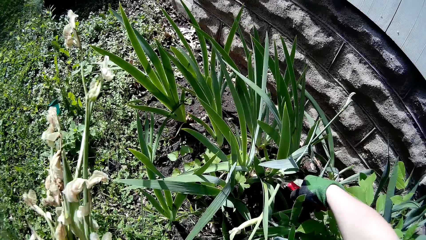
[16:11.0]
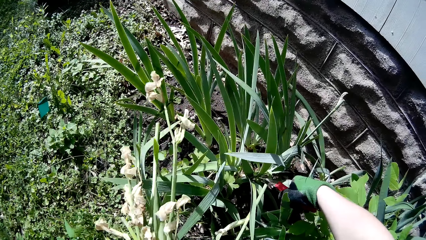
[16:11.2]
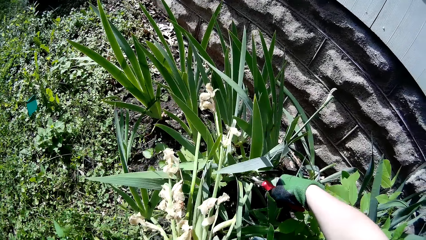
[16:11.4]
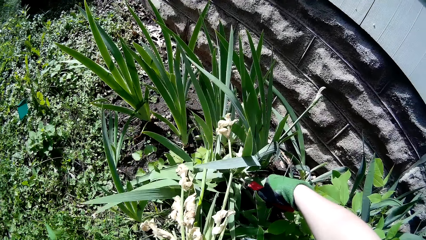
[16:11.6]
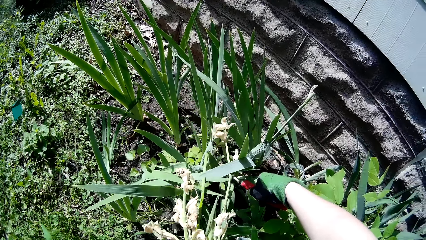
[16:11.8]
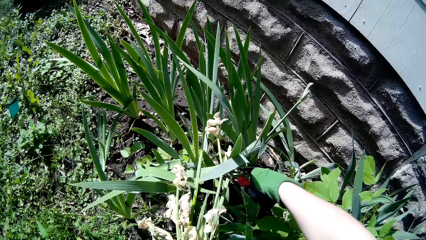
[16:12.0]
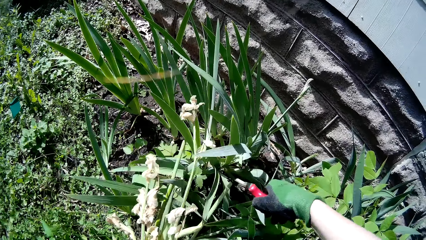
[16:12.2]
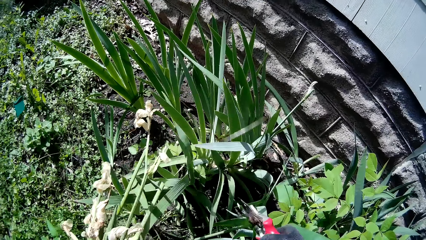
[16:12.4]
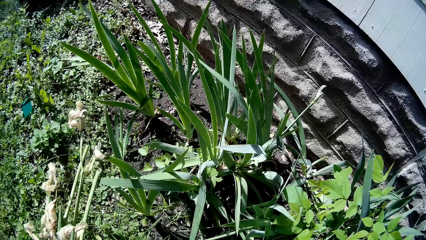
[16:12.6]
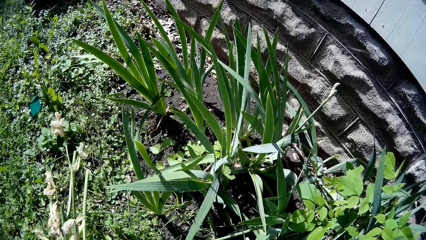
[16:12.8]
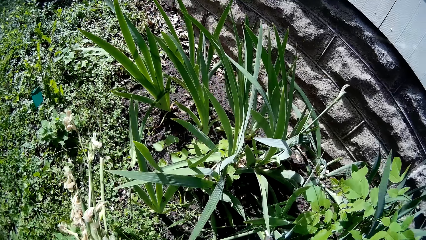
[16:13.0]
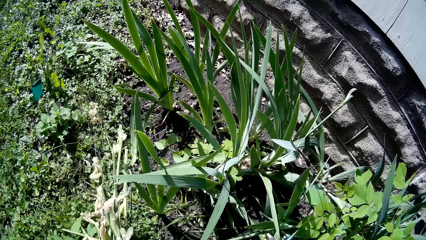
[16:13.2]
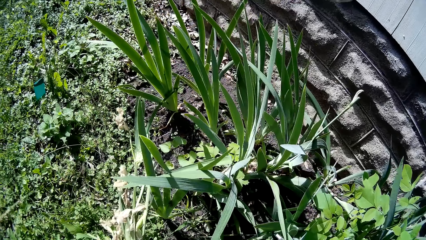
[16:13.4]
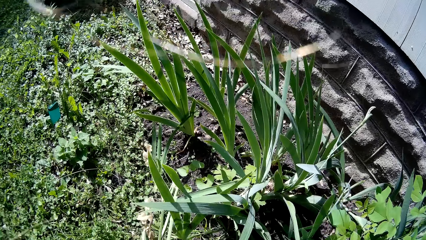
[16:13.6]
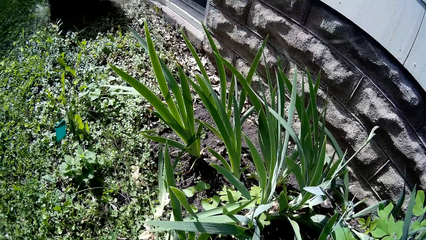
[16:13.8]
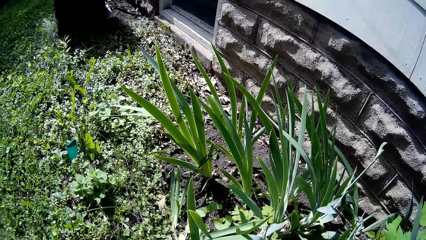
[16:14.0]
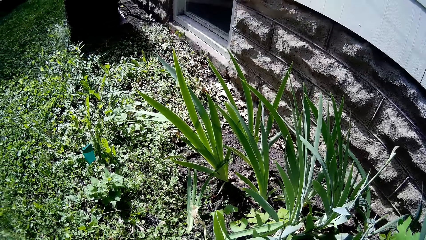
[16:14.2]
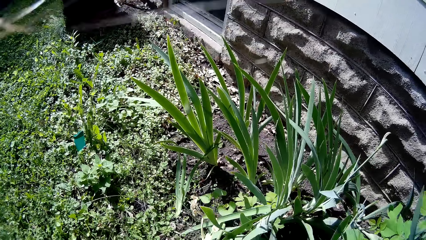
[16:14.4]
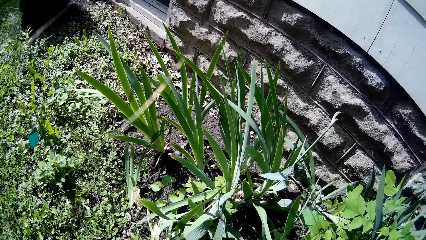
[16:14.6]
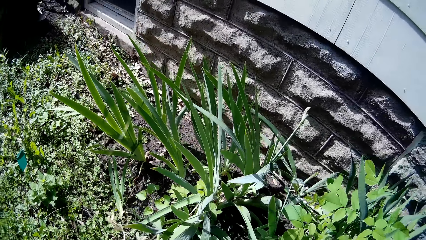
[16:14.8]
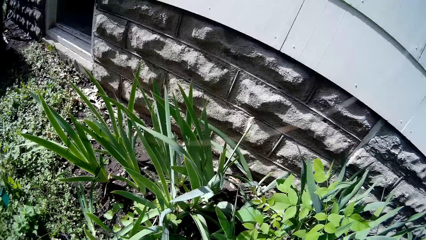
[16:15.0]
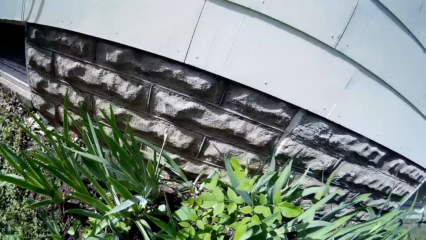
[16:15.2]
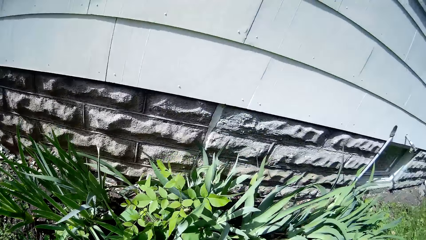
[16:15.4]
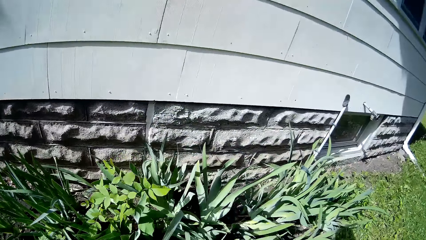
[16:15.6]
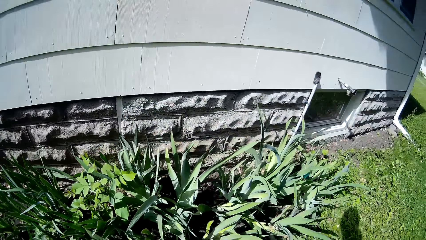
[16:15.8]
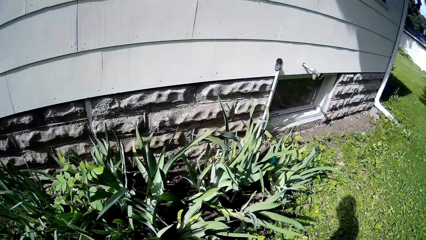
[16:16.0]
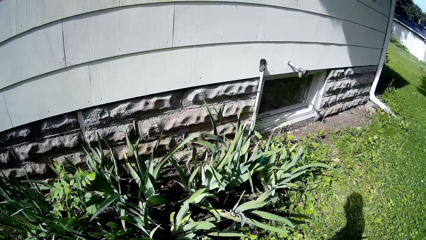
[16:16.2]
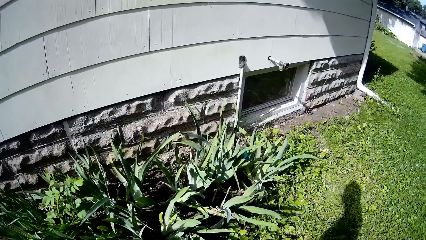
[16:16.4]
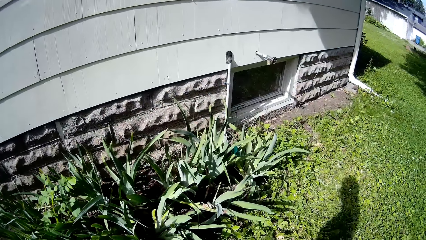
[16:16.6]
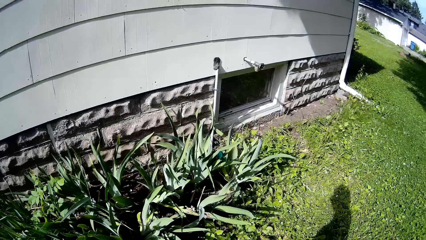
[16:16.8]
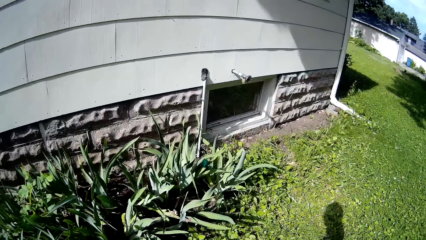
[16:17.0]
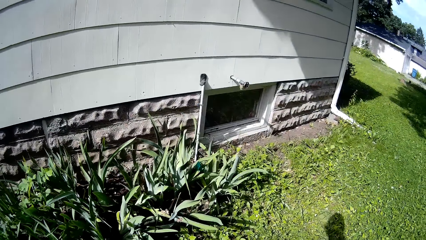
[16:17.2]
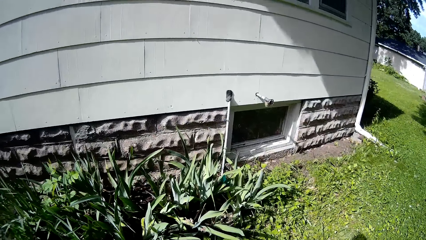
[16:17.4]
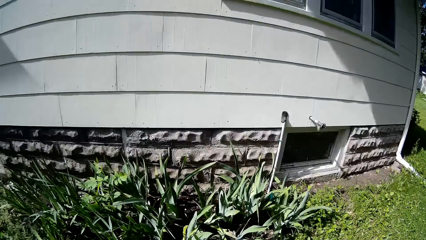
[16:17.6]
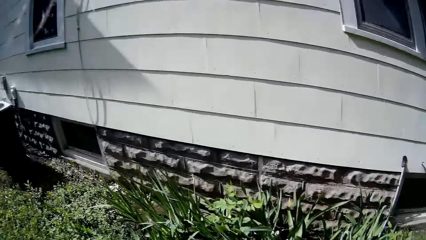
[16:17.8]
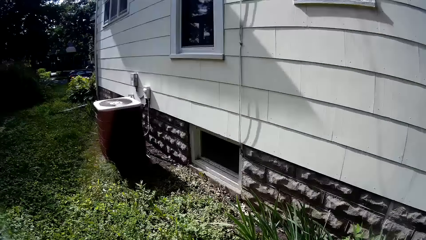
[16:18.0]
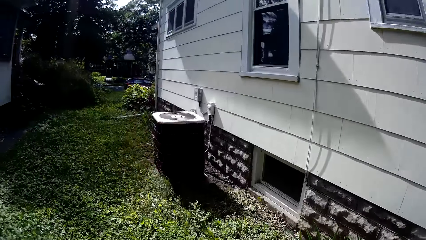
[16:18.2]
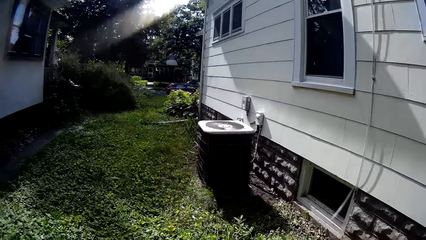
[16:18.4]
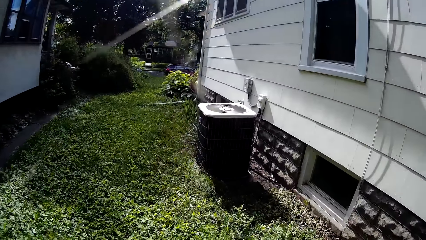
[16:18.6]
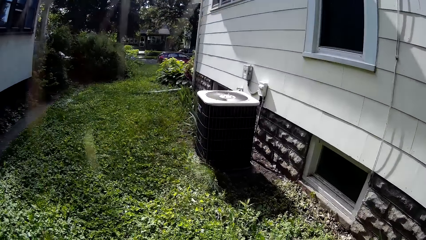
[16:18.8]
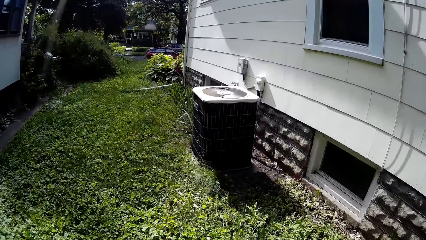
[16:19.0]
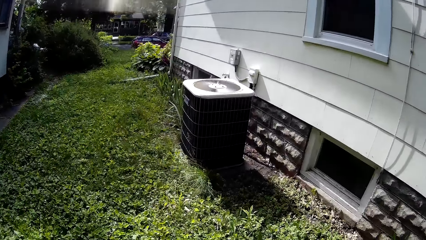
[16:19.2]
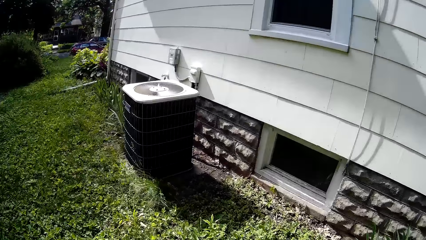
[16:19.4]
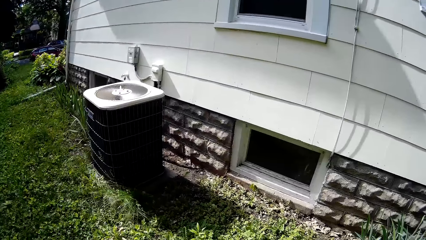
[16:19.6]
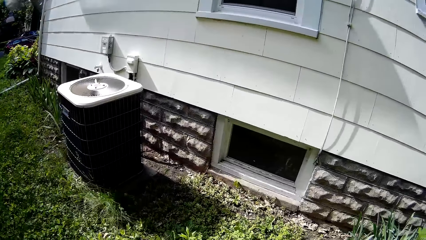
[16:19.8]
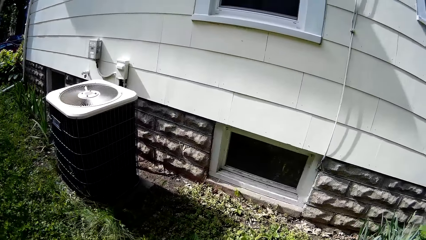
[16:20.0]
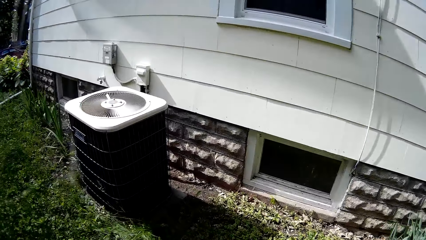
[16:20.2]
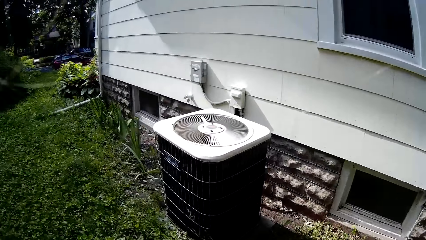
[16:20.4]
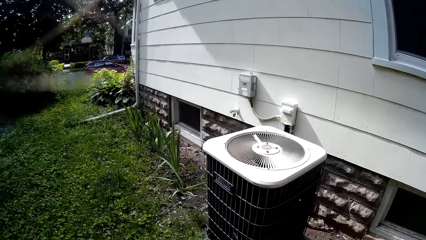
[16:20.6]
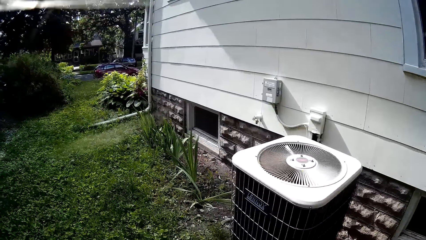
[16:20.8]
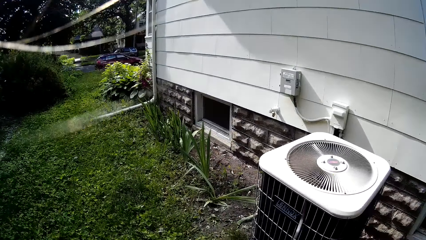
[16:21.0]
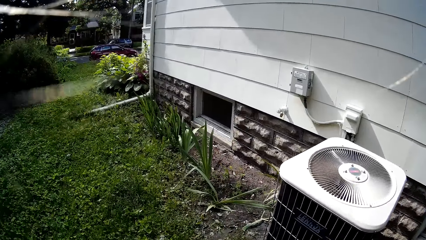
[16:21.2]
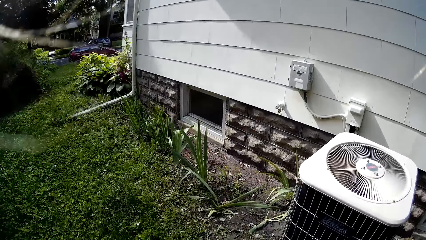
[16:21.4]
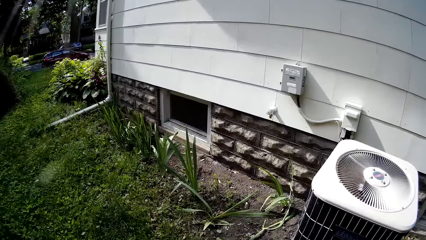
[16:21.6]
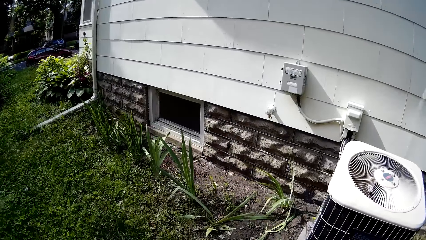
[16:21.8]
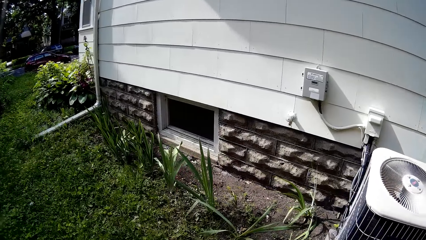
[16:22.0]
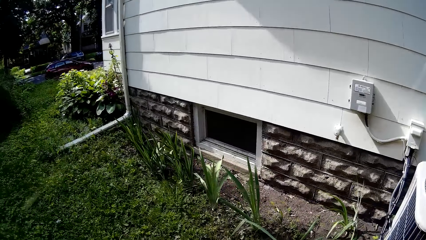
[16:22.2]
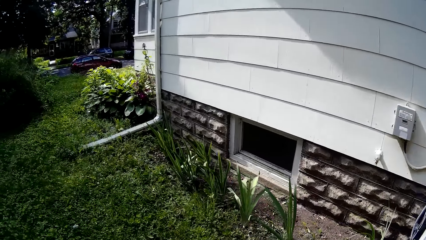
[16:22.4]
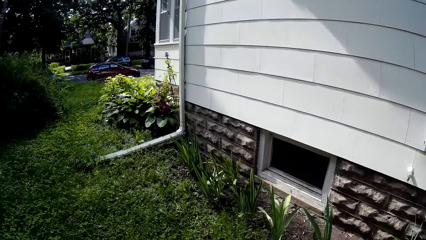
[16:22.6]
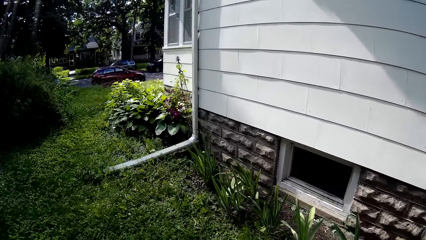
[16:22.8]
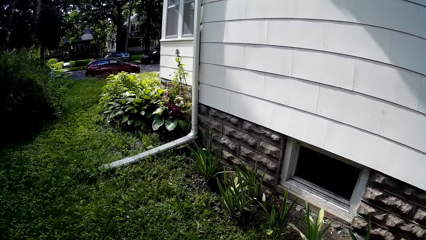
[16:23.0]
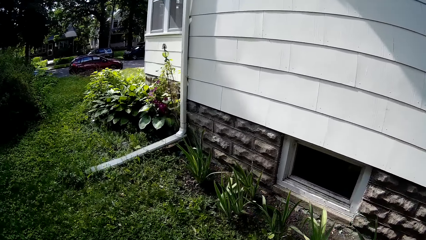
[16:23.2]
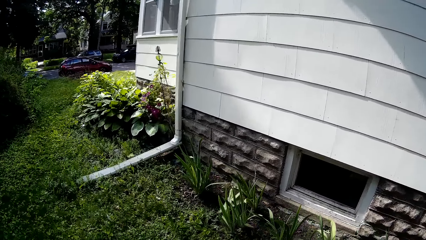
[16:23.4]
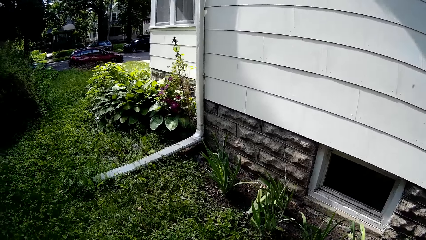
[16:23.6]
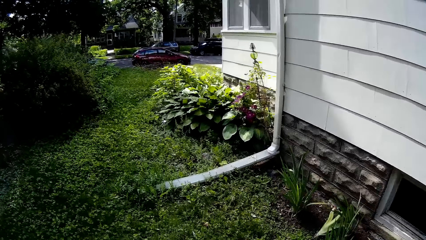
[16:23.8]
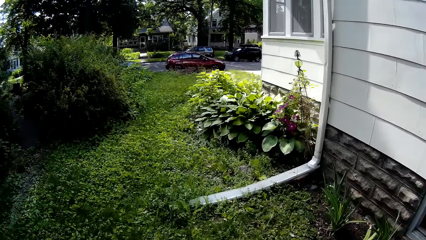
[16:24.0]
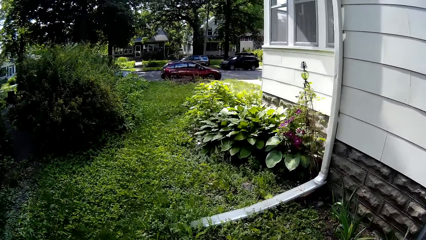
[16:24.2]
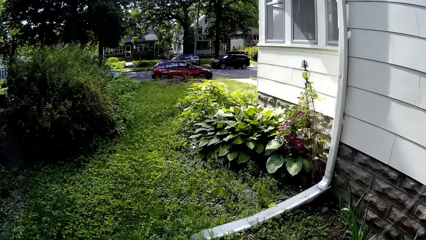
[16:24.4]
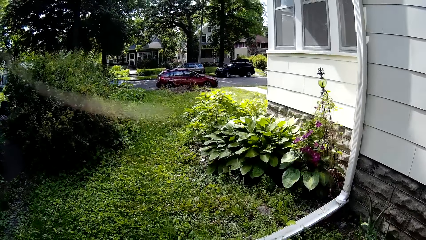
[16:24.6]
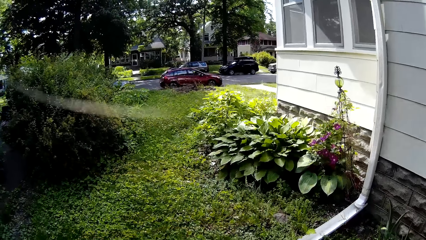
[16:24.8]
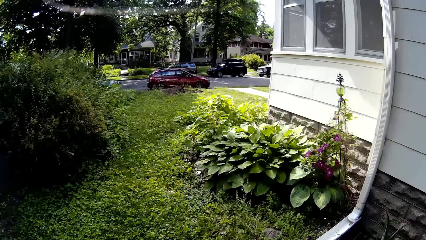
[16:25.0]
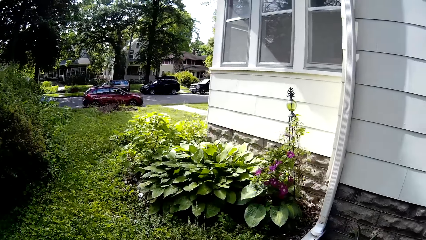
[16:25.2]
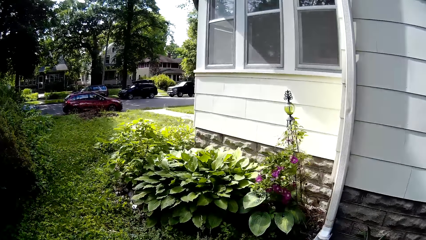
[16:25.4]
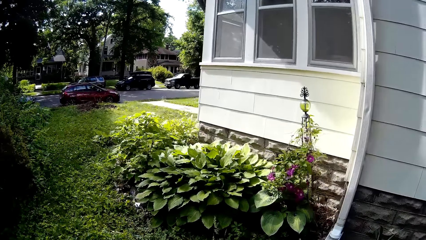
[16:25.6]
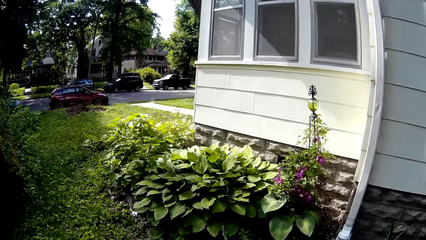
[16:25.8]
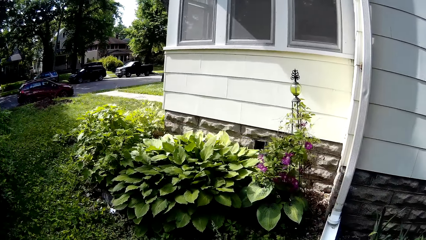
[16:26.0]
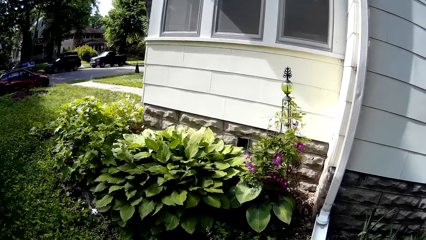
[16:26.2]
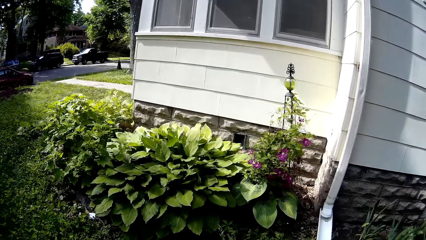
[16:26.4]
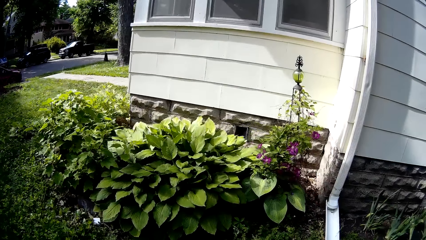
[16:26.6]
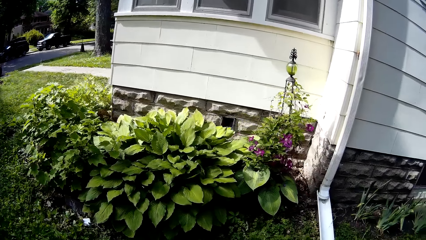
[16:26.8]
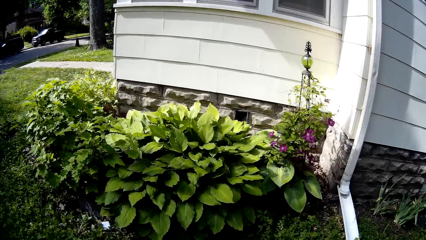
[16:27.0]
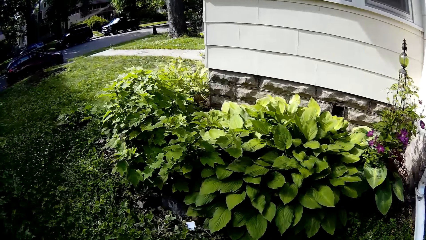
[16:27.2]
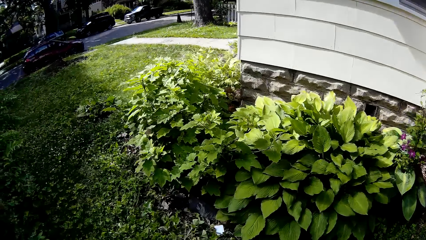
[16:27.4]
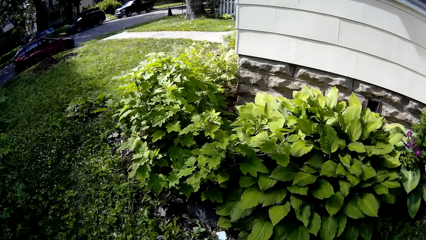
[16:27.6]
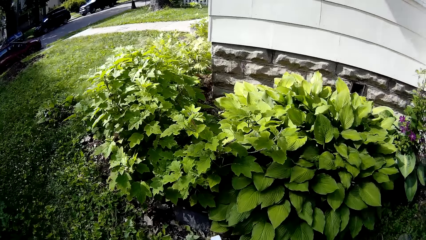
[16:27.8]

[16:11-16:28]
The camera wearer holds a flower with her left hand. She cuts the flower with the grass shear in her right hand. She walks on the garden.
